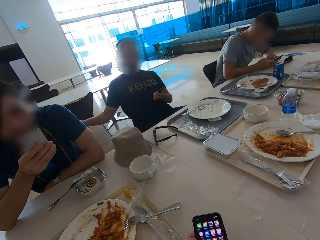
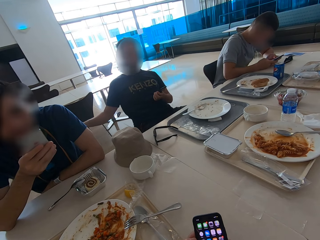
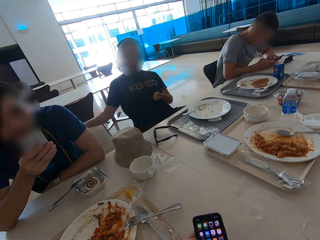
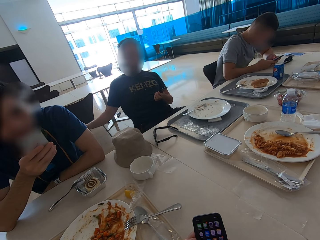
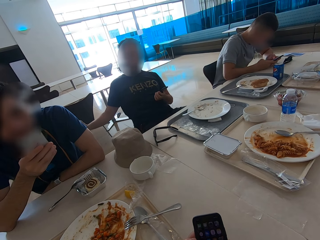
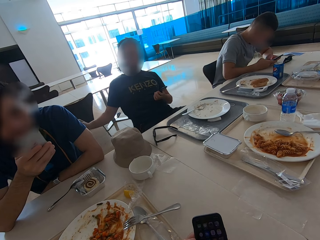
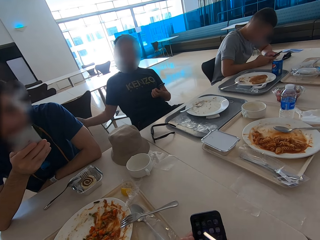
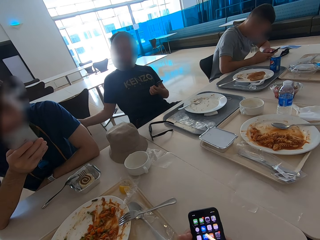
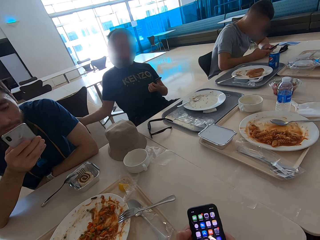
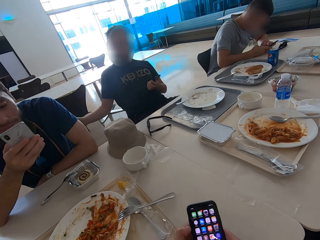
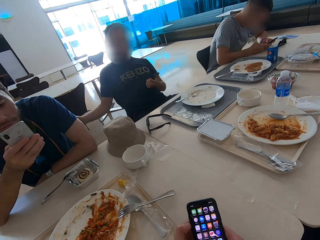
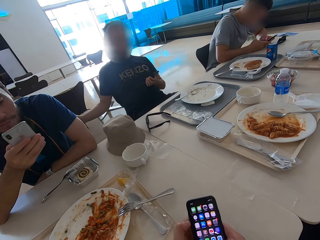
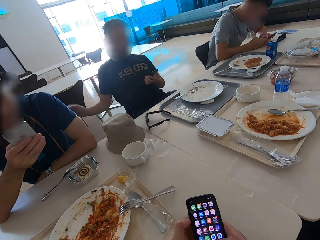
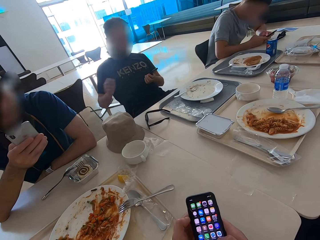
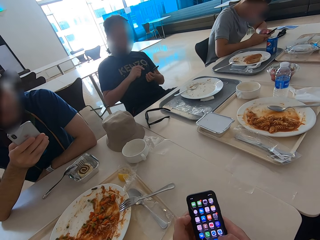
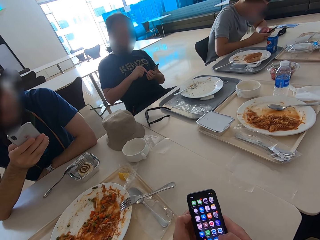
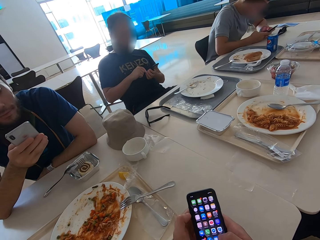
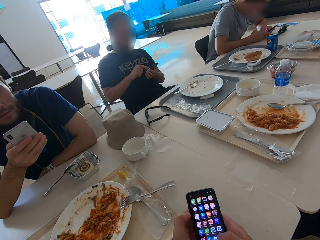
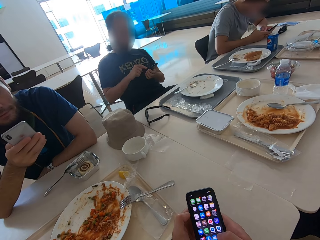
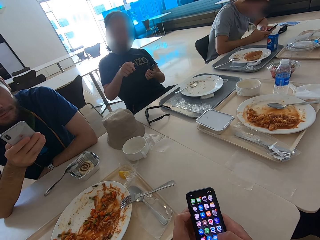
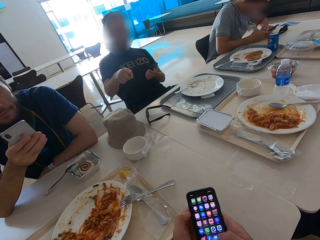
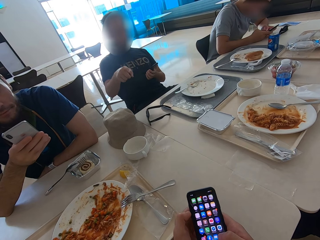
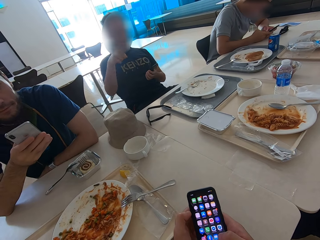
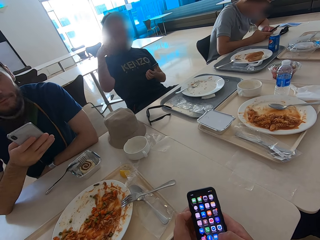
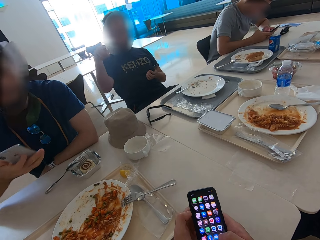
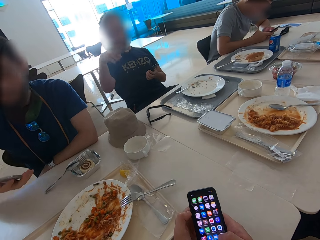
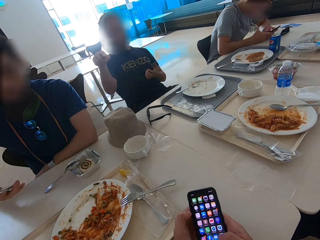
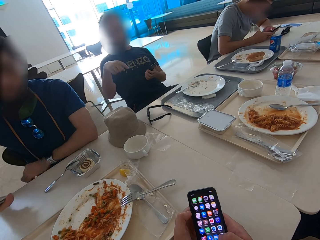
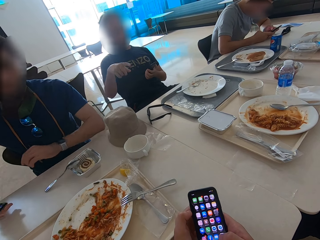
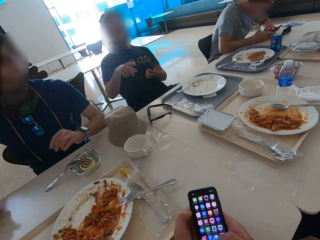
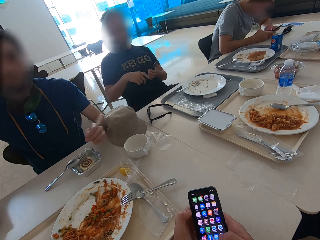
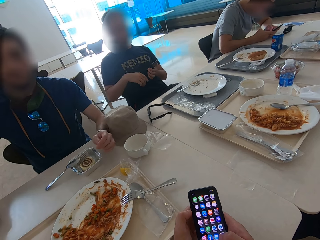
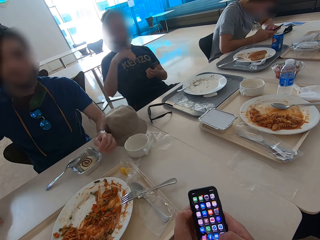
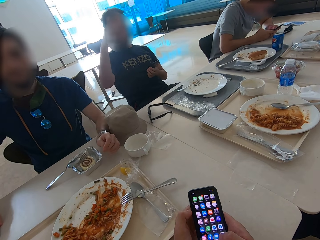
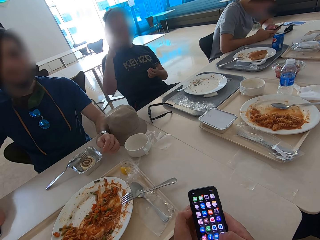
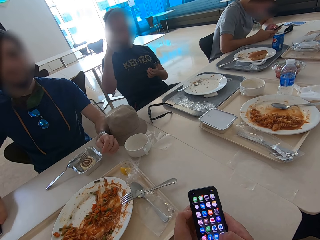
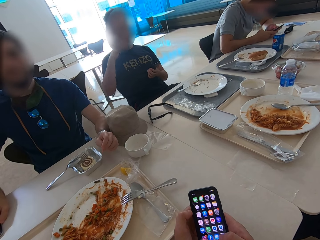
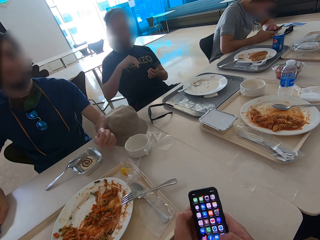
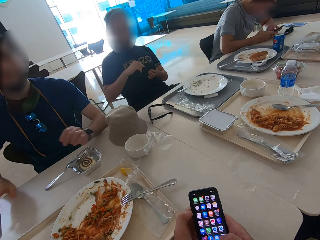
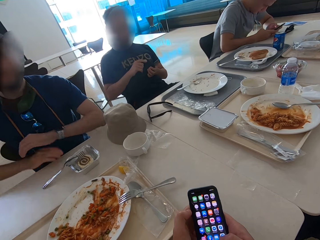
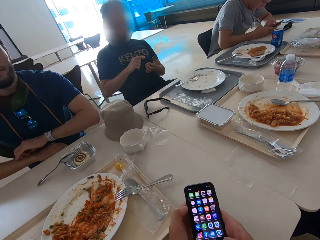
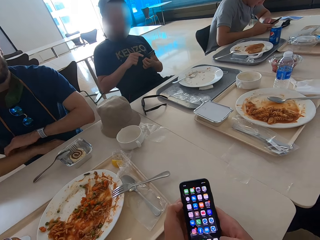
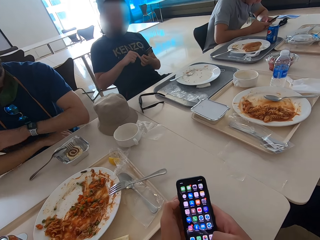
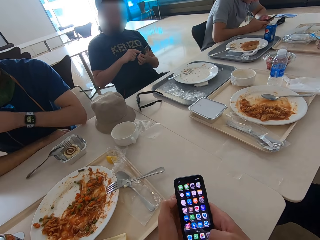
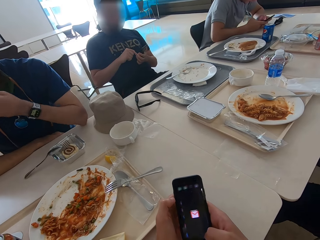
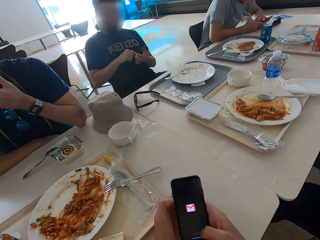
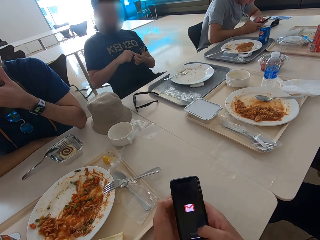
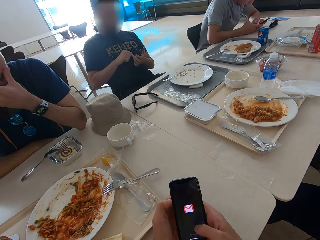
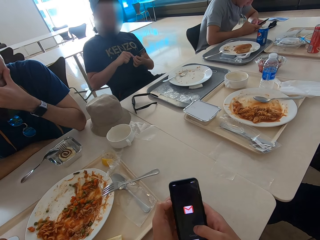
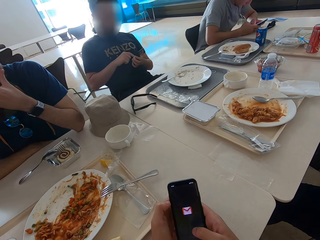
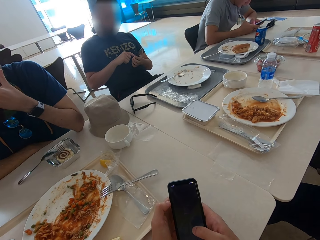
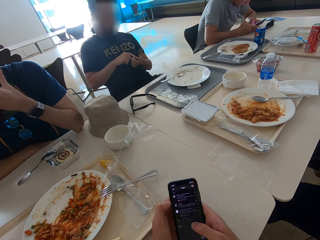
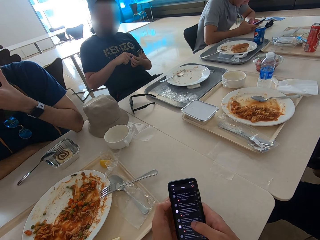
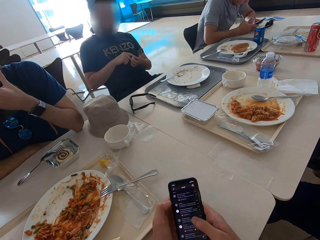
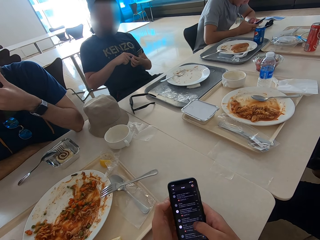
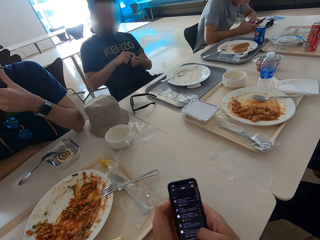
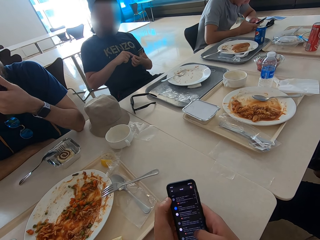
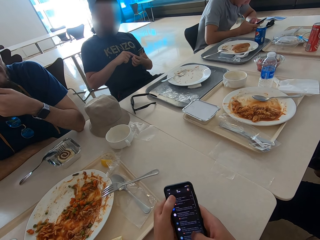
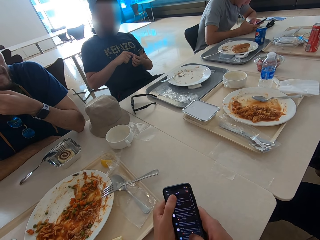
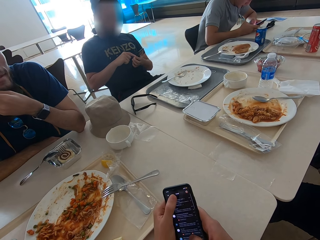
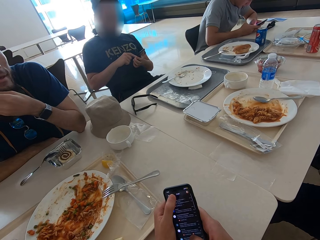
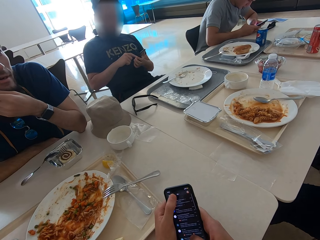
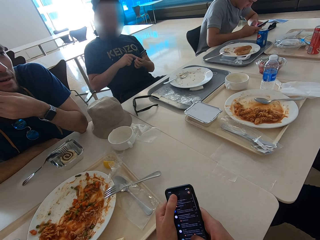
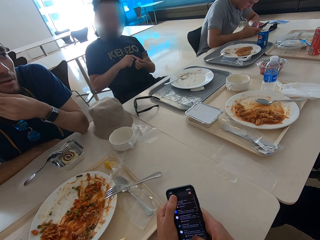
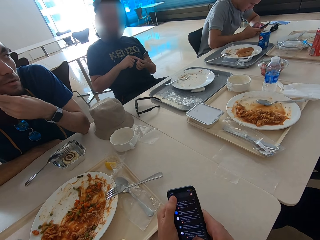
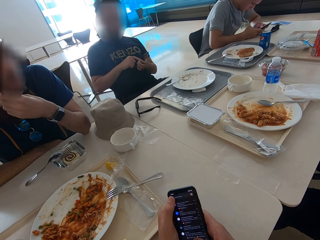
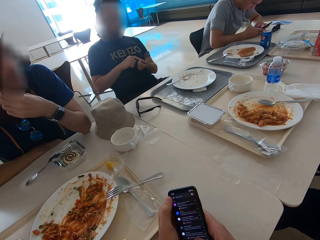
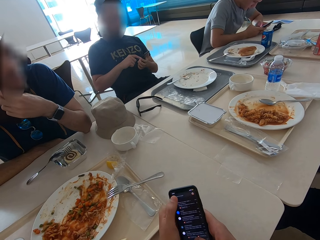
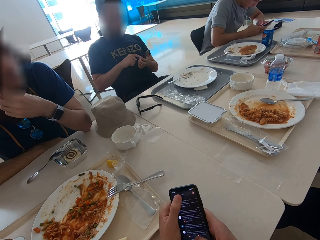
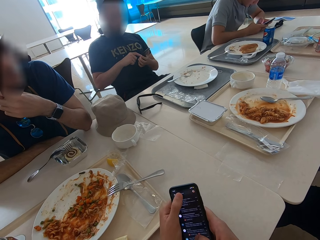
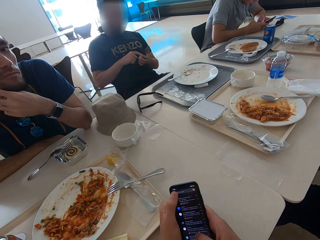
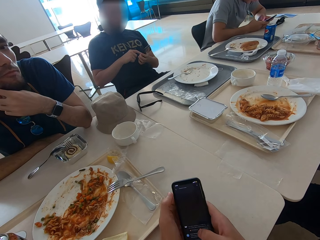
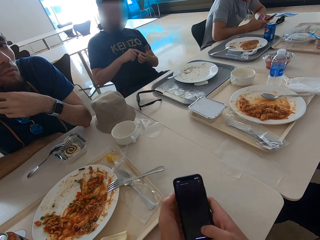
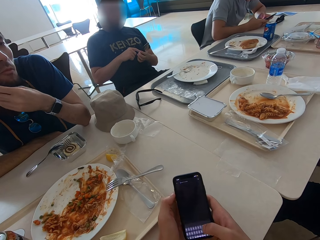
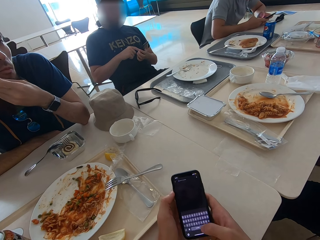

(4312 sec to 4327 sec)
The man hits the chair with the hand. The camera wearer operates a mobile phone and looks at the mobile phone. Another man sits close to the camera wearer. The first man swipes on the phone's screen, uses gestures, and points. A third man moves hands and puts a mobile phone on the table. The first man touches his face and points. The third man moves hands and rests elbows on the table. The camera wearer swipes on the phone's screen. The first man swipes on the phone's screen. The third man touches his chin. The camera wearer swipes on the phone's screen. The second man moves hand.

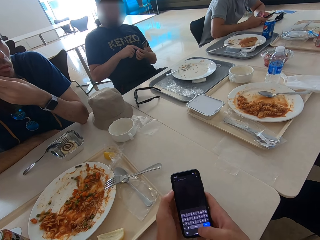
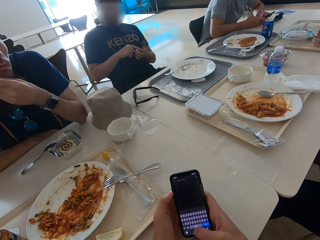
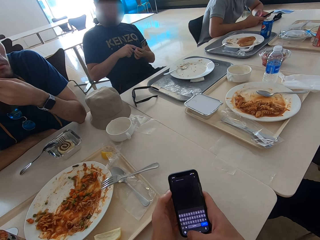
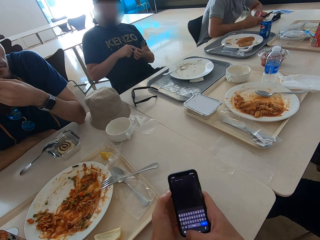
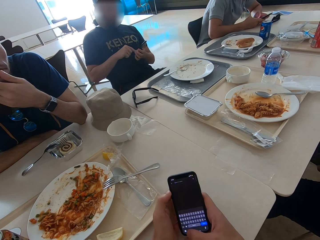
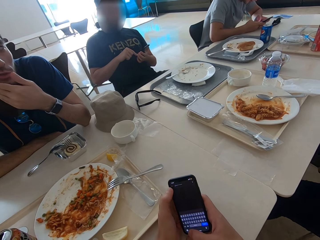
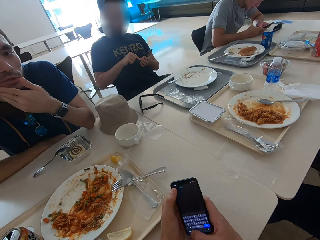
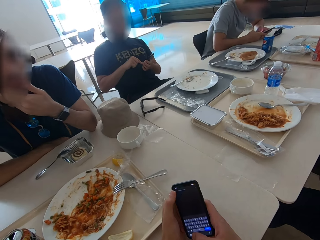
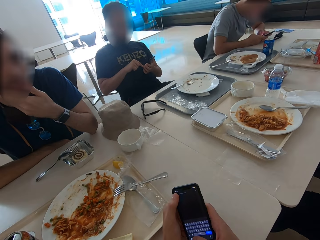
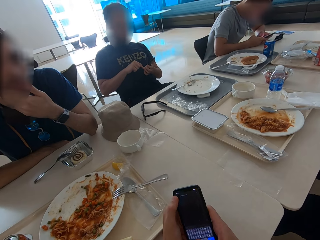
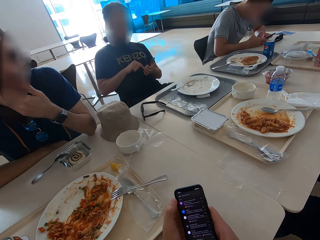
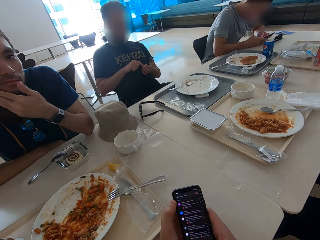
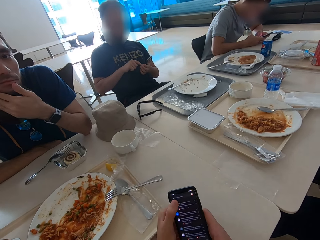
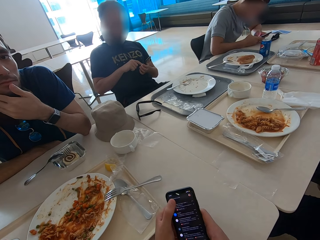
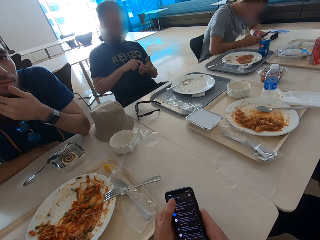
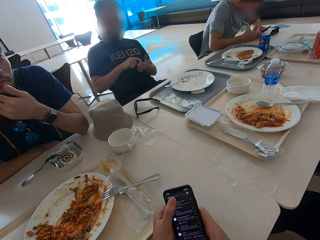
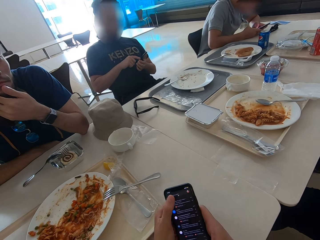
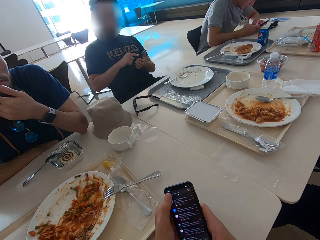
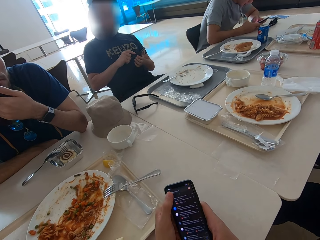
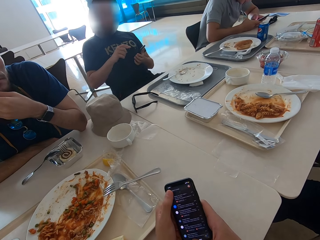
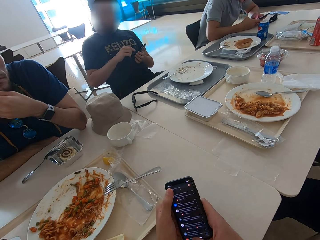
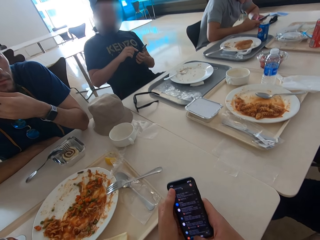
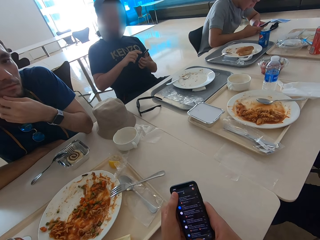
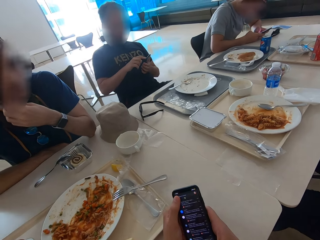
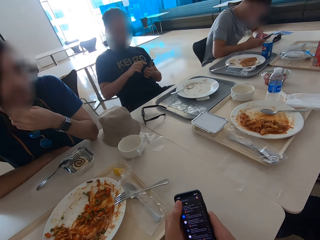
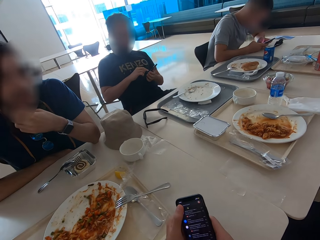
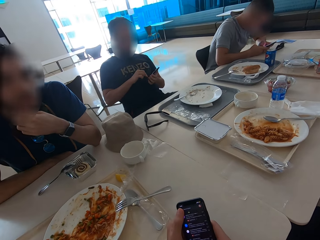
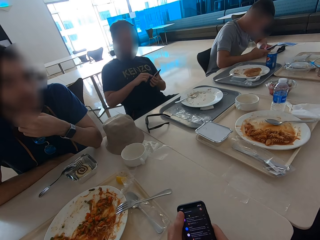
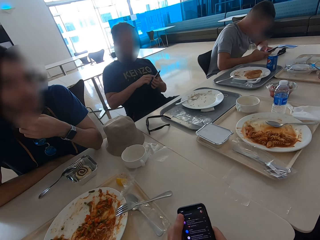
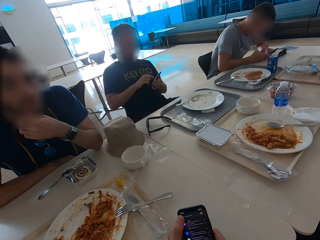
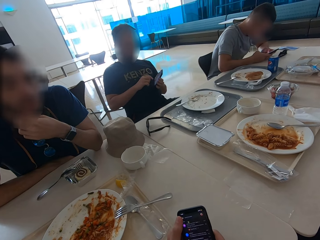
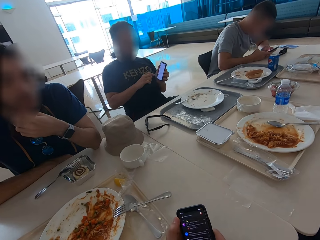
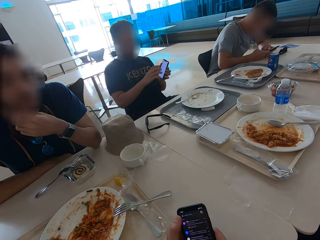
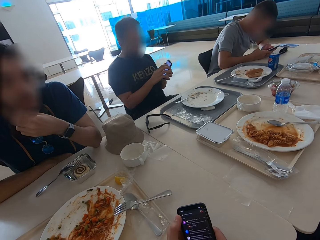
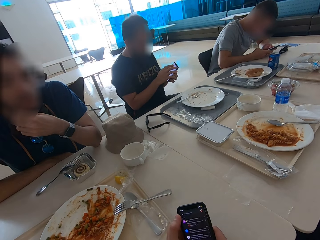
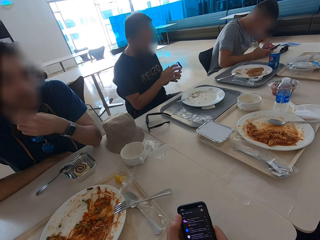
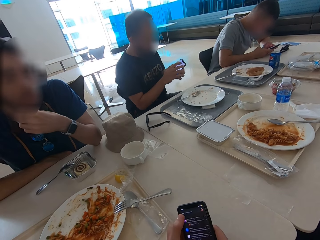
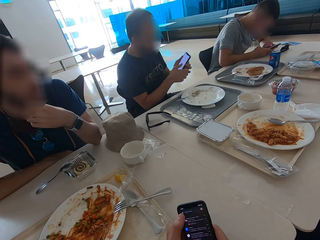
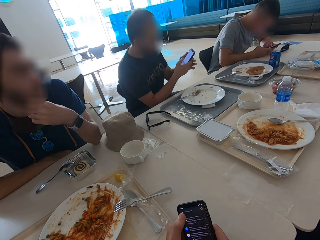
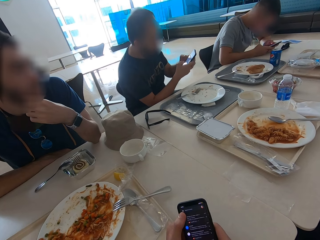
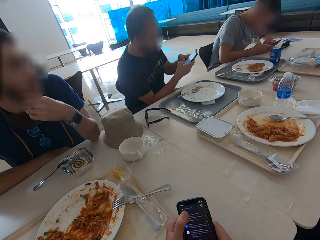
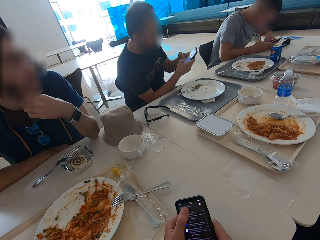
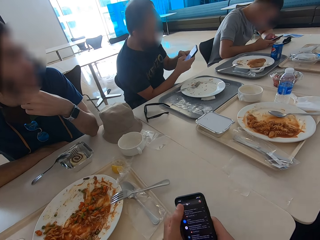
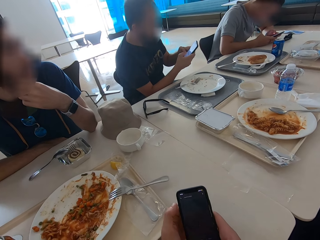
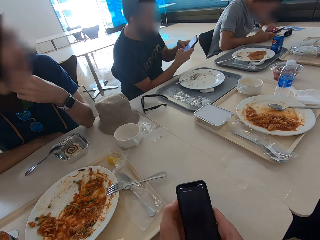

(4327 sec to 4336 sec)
A man leans forward. The man moves around and operates a mobile phone.
